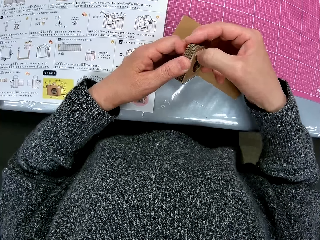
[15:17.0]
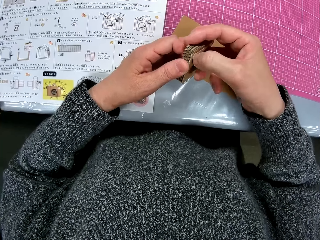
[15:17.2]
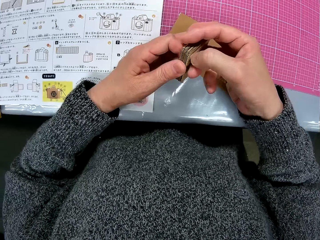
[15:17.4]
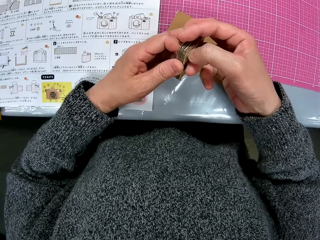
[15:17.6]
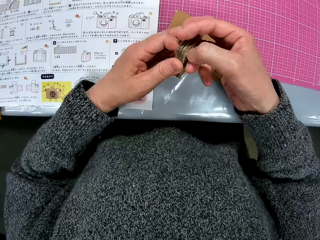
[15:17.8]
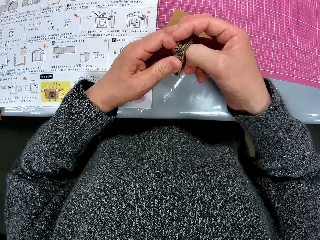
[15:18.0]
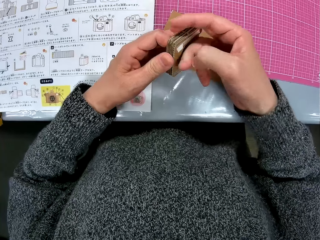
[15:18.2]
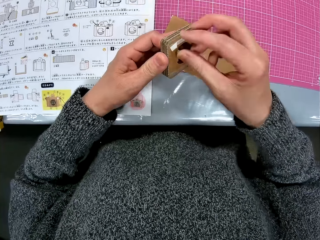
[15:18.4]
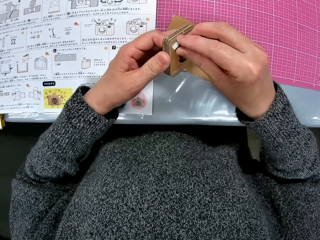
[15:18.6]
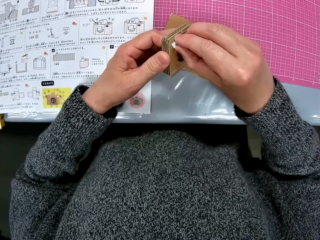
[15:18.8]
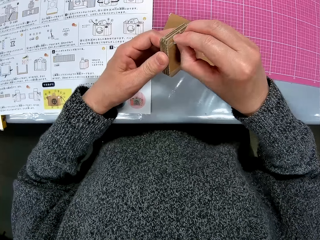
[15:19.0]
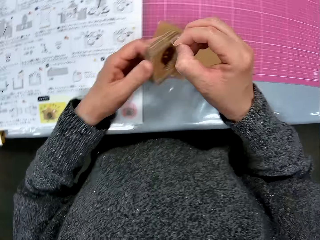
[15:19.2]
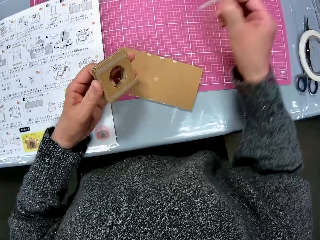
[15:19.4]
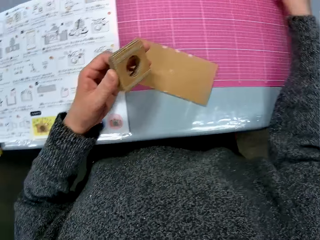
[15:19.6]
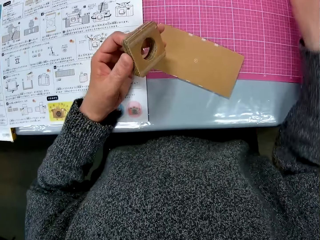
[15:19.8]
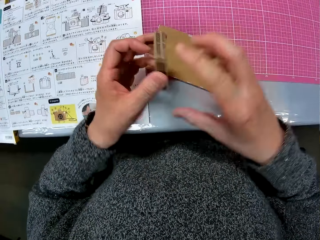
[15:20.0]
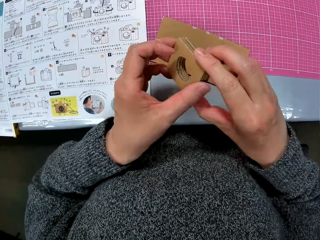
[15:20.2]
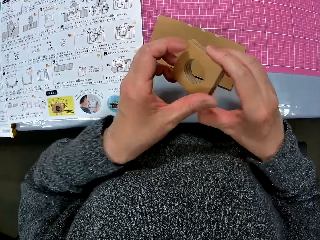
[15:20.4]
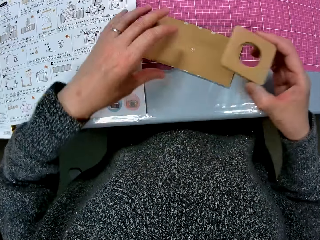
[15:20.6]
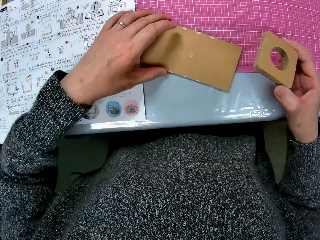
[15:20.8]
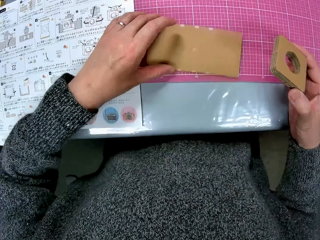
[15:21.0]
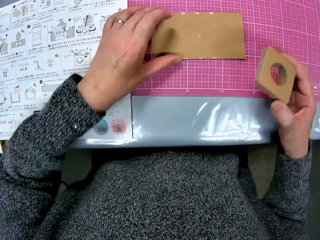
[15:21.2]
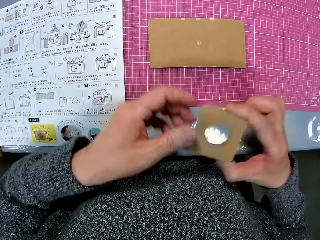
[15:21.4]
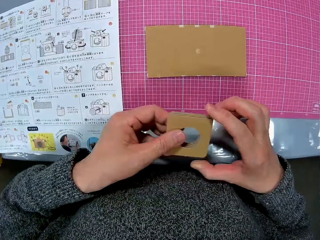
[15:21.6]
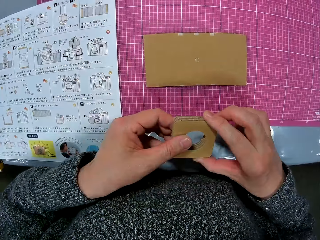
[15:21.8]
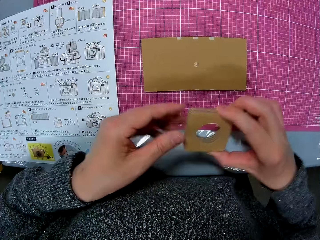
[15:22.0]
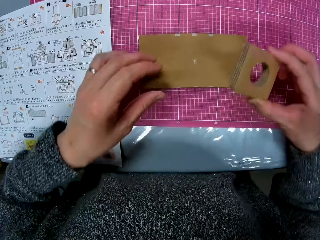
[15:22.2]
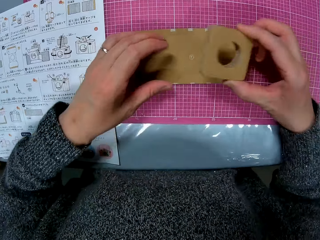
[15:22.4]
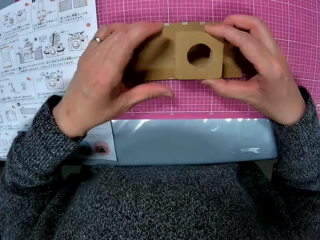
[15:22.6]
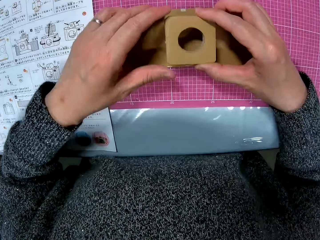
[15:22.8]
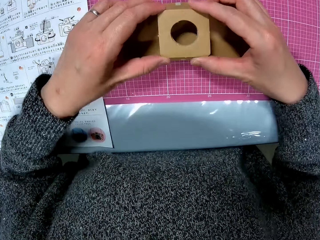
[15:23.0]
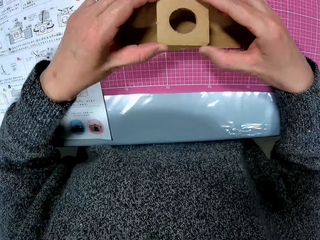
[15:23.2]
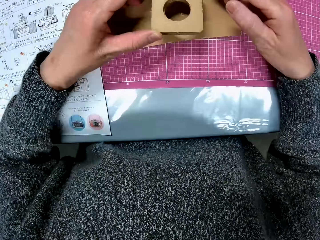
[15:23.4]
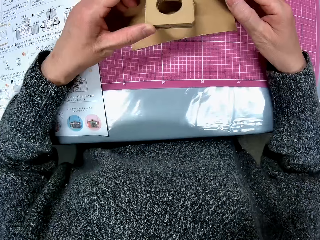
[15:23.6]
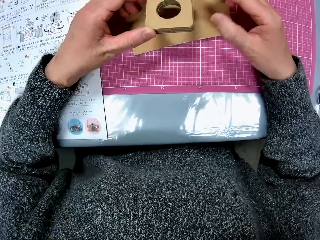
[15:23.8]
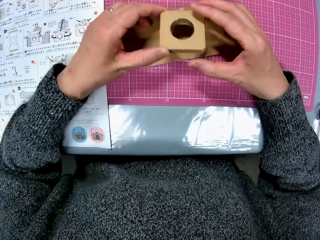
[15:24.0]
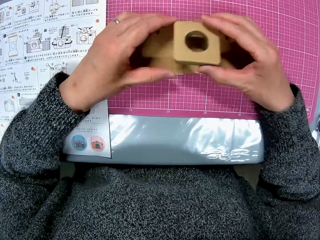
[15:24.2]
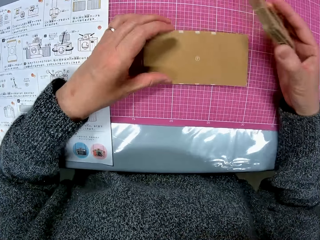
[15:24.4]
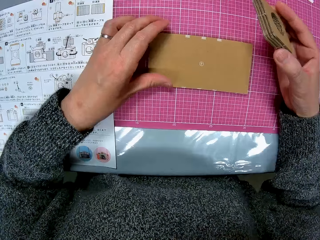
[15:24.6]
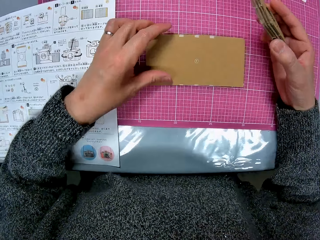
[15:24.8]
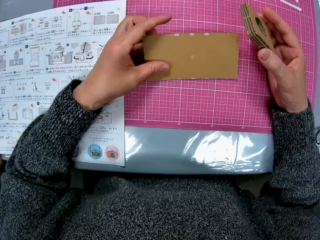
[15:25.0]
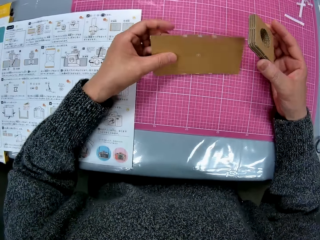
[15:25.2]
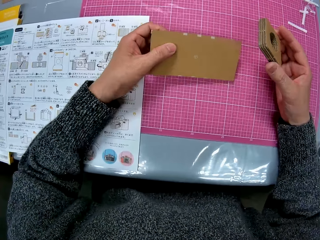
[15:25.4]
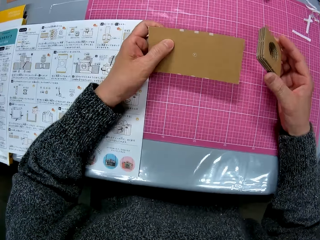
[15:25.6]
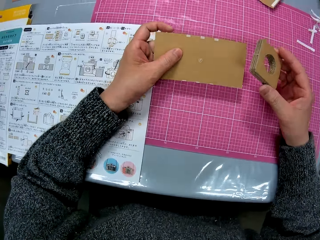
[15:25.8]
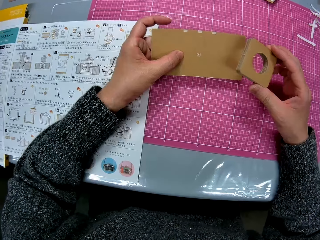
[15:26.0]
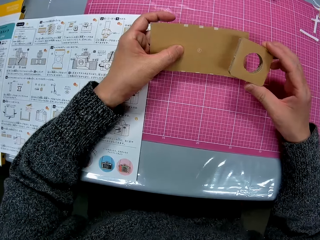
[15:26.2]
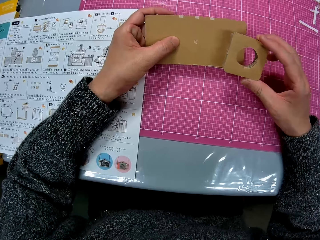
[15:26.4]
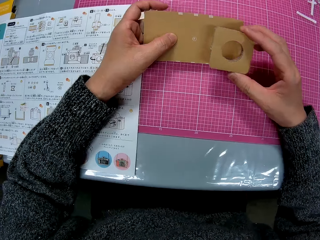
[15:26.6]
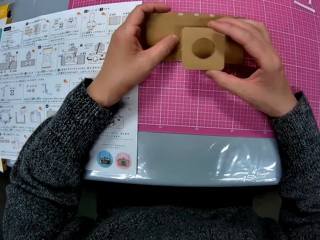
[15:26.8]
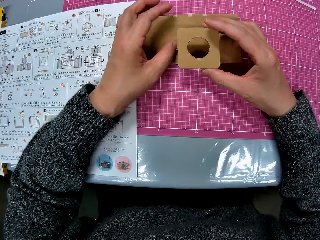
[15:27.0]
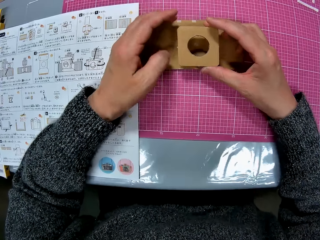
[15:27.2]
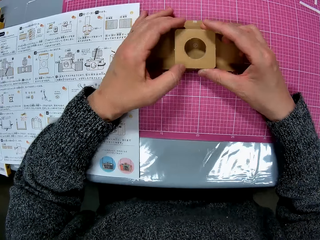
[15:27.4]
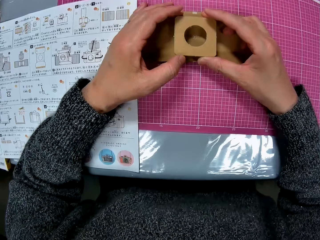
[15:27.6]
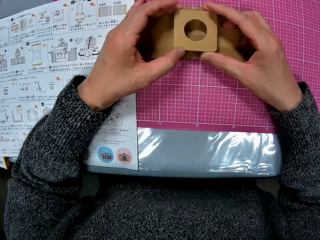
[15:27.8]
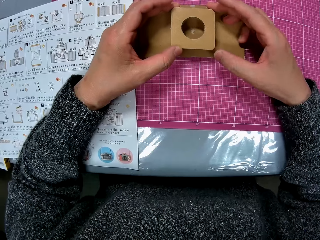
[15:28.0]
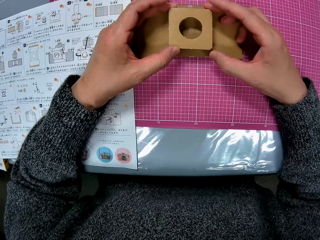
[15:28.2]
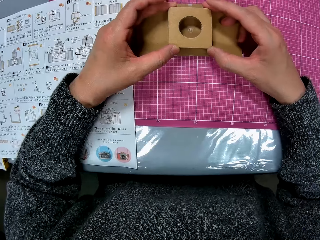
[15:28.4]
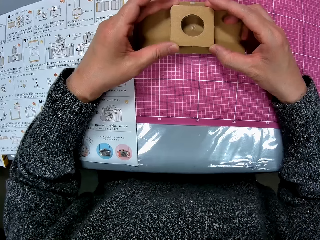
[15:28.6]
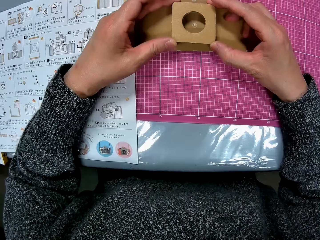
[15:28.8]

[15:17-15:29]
The camera wearer drops the peeled cello tape on the table with her right hand. She passes the cardboard model piece on her left hand to her right hand. She adjusts the cardboard paper or paperboard on the table with her left hand. She touches the model. She passes the model to the right hand. She sets the cardboard model piece on the cardboard paper on the table. She touches the paperboard. She carries the cardboard paper from the table with her left hand. She checks the cardboard papers in her hands. She puts the paperboard on the cutting mat. She sets the cardboard model piece on the cardboard paper on the table.

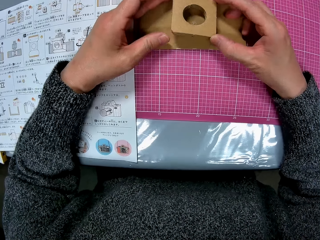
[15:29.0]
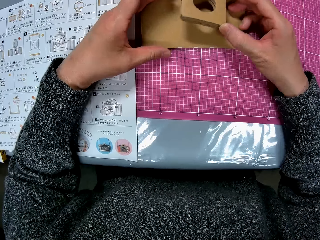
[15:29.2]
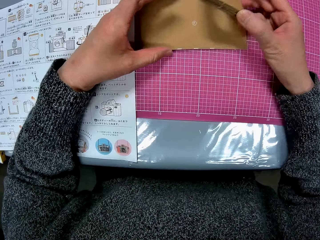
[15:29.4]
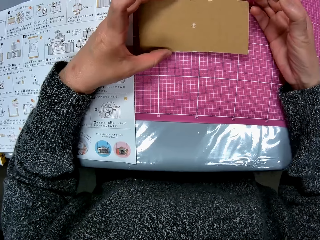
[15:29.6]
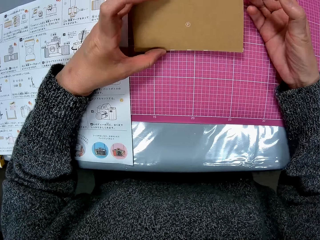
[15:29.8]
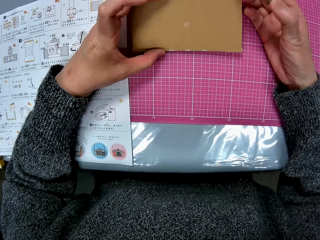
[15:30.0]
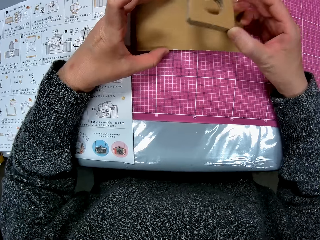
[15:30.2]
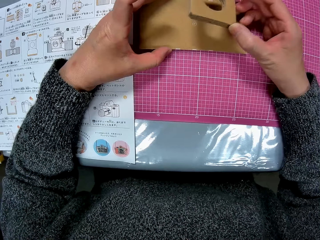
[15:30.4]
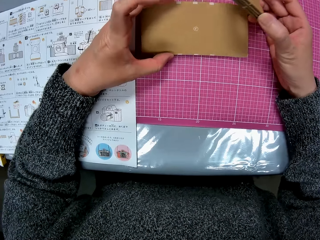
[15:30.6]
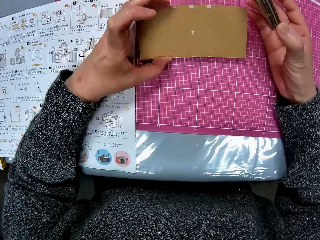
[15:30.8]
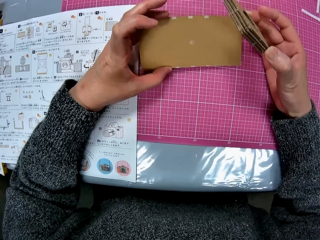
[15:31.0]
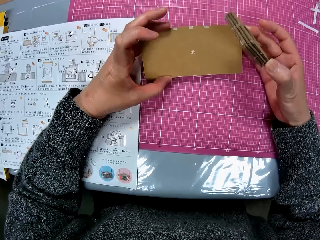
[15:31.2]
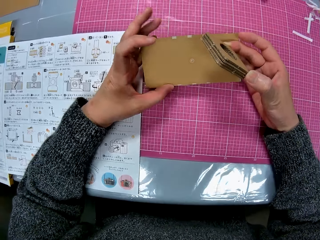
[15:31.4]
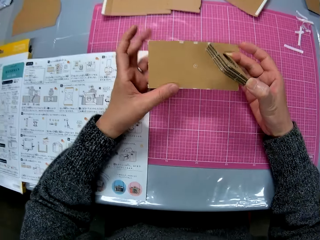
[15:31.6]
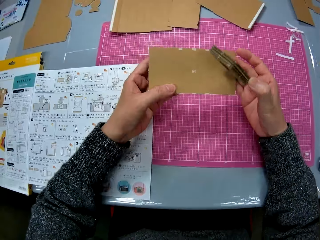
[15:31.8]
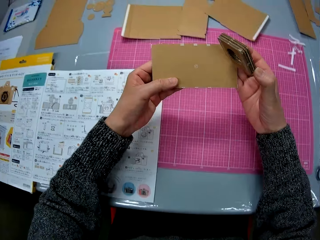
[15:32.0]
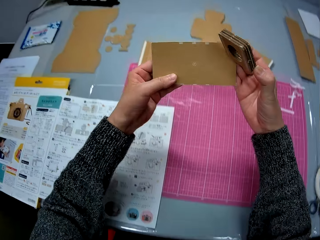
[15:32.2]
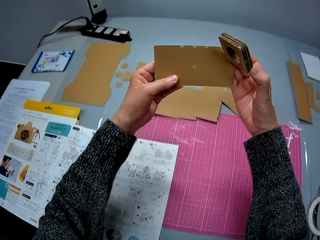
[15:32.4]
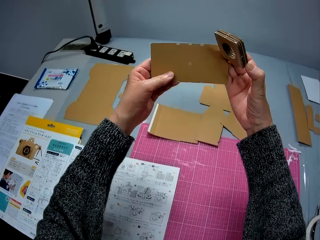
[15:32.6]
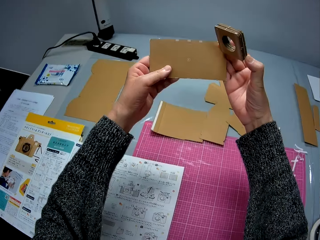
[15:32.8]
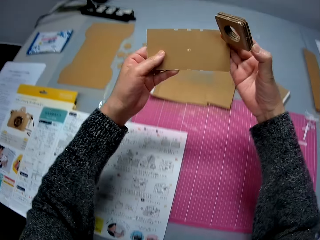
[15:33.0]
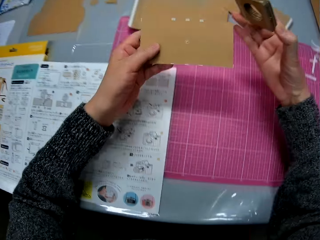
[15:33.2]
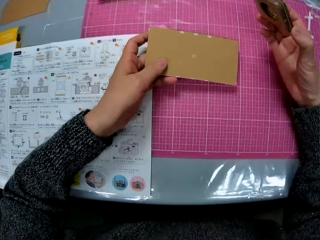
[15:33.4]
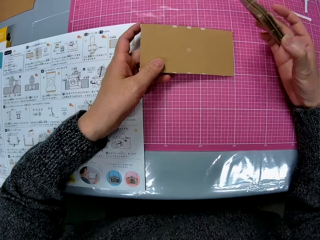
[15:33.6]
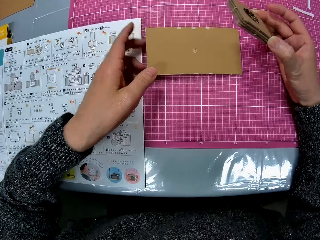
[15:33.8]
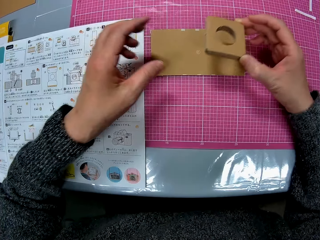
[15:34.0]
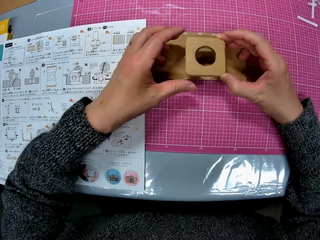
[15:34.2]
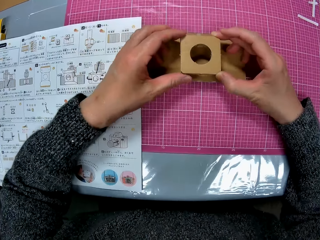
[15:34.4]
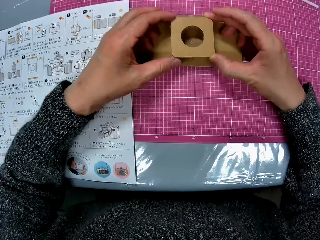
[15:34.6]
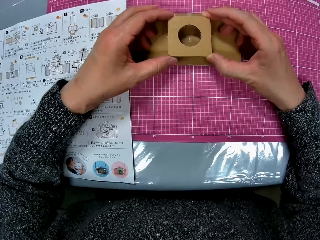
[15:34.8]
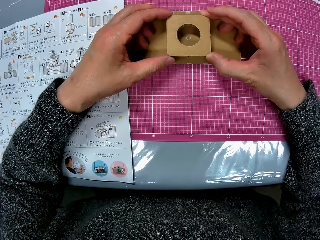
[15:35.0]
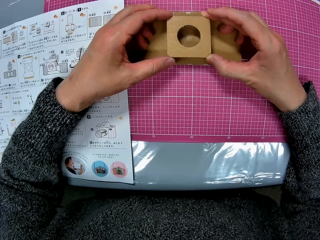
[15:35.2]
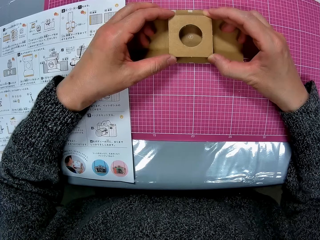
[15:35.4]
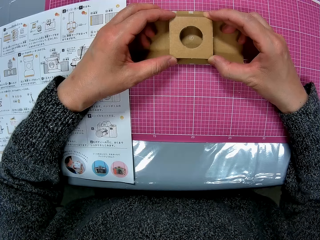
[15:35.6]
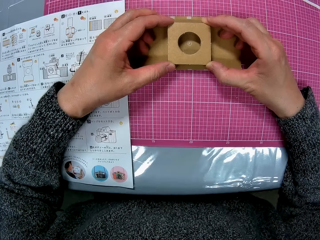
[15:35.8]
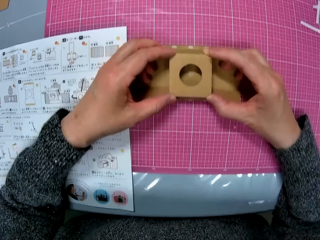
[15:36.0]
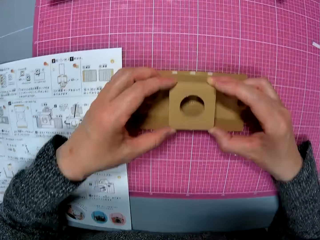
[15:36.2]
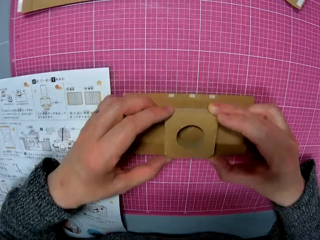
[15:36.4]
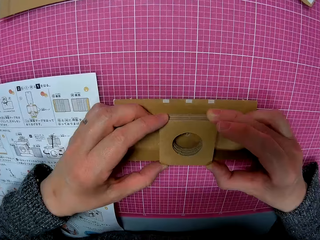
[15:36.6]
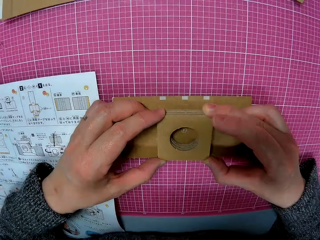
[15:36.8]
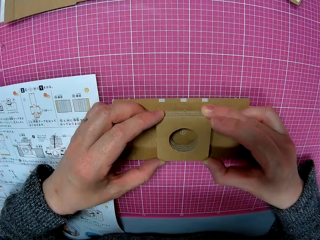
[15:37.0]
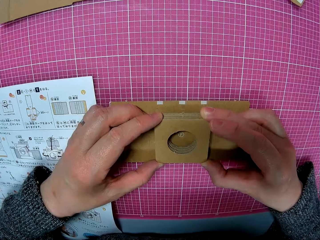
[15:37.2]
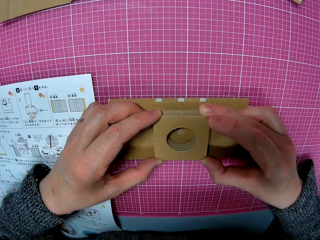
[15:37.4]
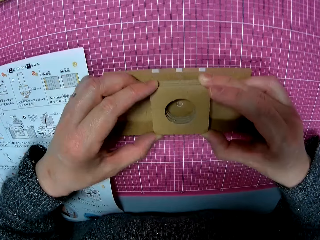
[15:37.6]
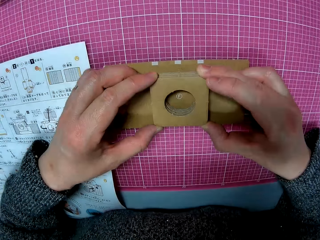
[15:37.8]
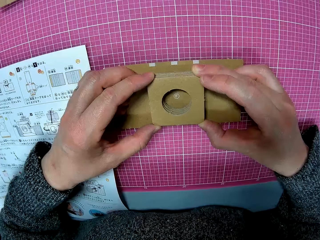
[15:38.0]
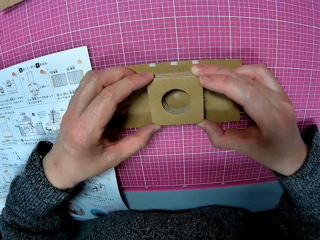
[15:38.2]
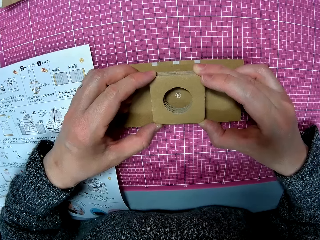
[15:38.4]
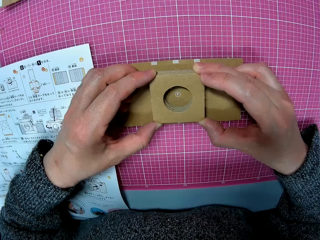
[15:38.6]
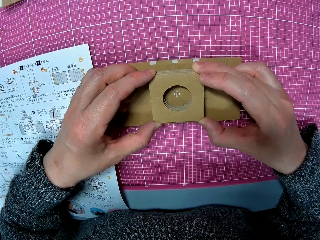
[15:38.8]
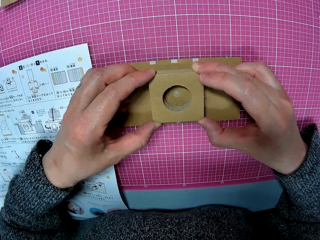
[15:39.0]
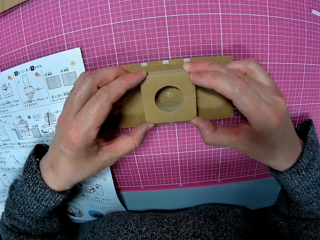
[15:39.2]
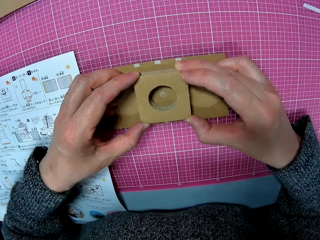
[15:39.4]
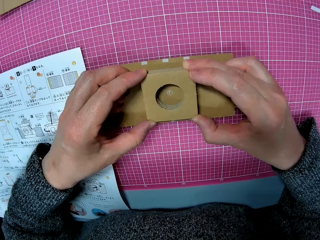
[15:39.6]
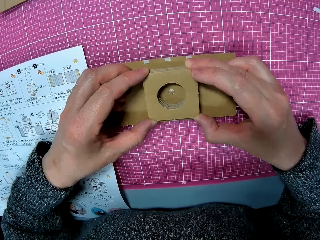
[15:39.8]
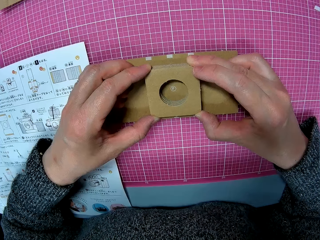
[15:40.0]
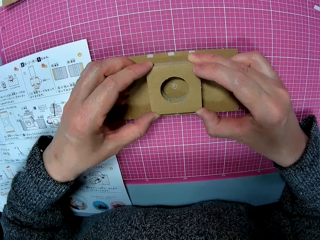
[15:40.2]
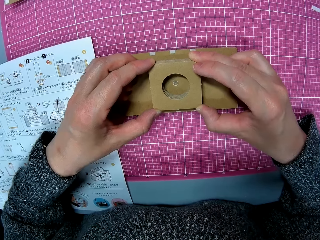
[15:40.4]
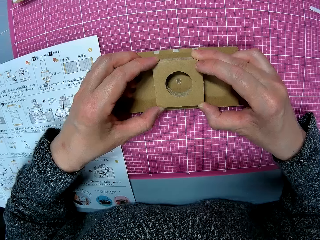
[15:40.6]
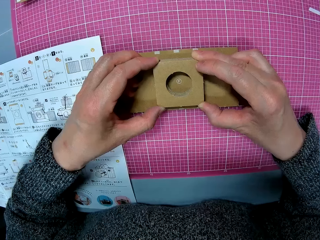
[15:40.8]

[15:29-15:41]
The camera wearer removes the cardboard model piece from the cardboard paper on the table. She raises the cardboard paper from the table with her left hand. She drops the cardboard paper on the table with her left hand. She sets the cardboard model piece on the cardboard paper on the table. She looks at the model.
